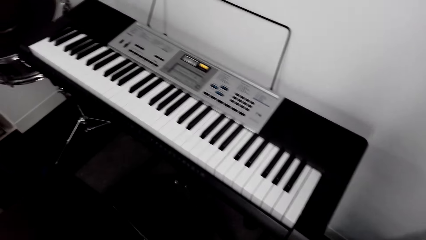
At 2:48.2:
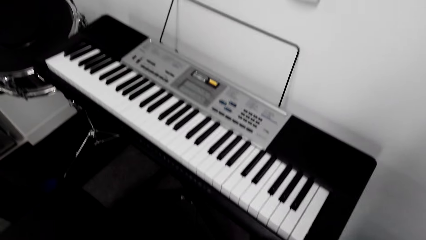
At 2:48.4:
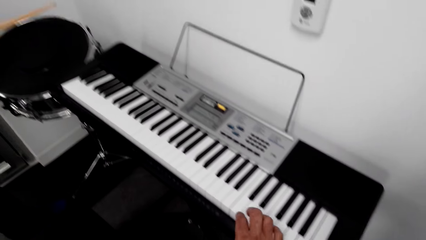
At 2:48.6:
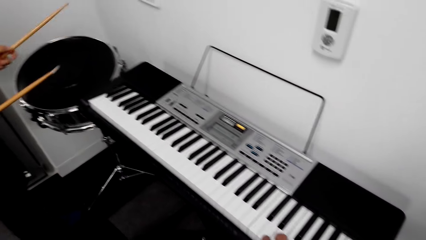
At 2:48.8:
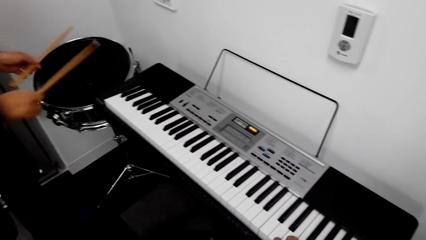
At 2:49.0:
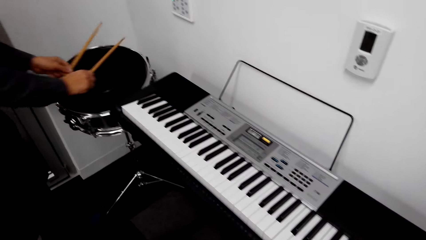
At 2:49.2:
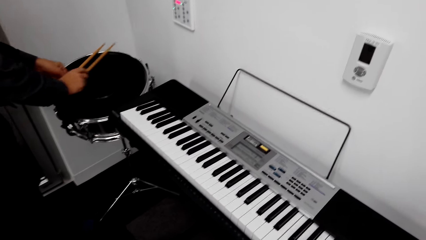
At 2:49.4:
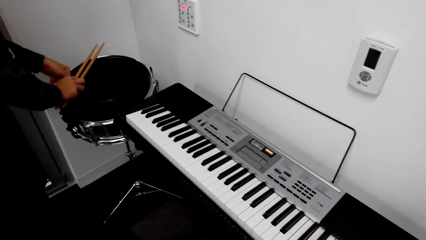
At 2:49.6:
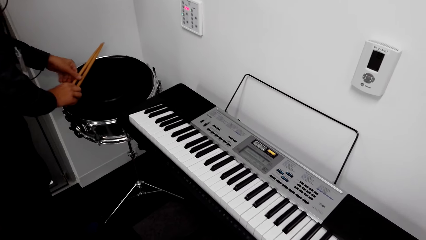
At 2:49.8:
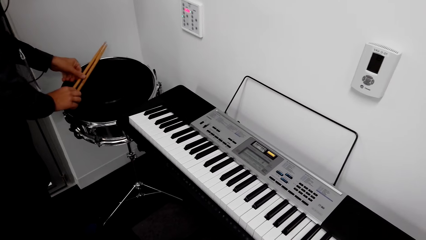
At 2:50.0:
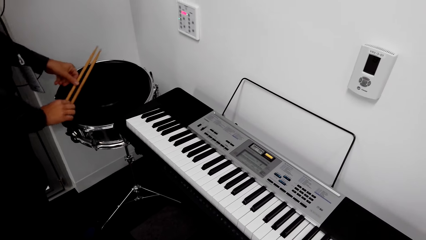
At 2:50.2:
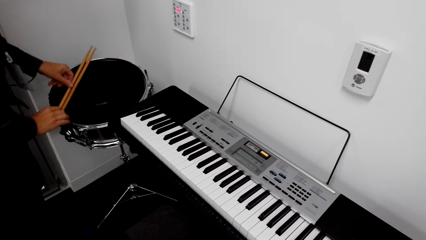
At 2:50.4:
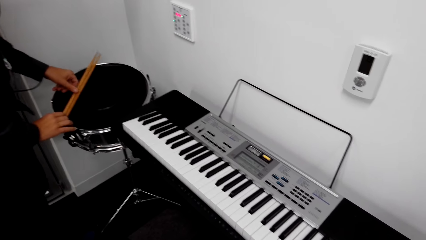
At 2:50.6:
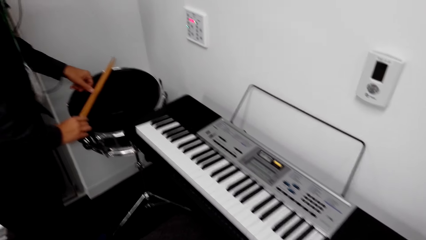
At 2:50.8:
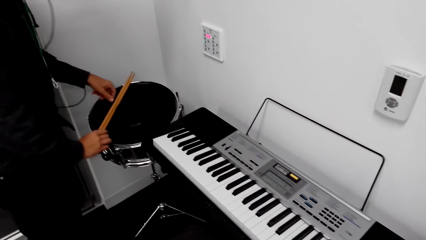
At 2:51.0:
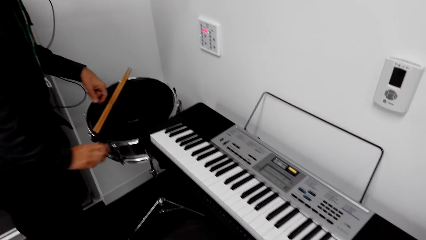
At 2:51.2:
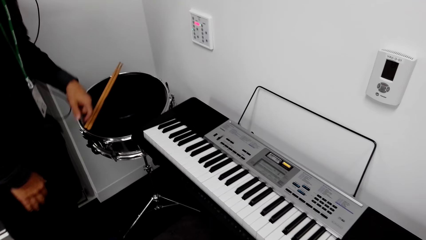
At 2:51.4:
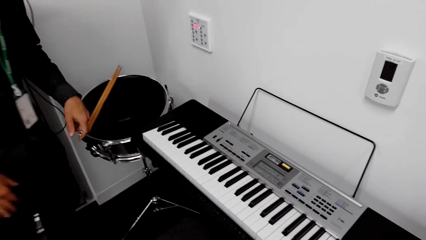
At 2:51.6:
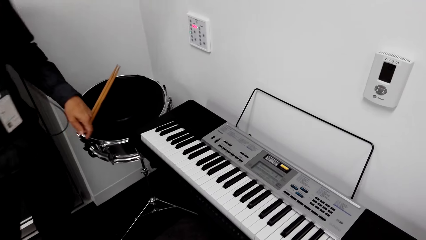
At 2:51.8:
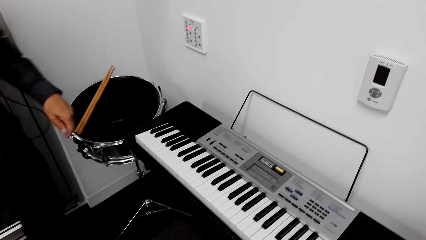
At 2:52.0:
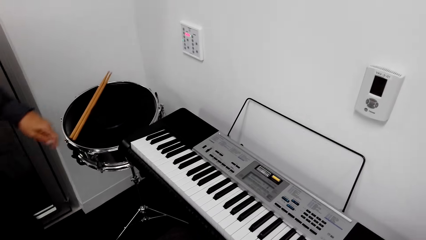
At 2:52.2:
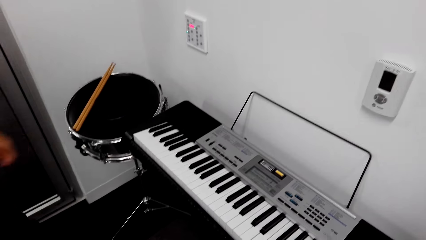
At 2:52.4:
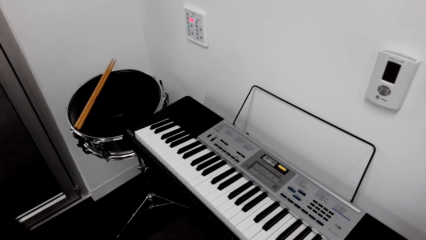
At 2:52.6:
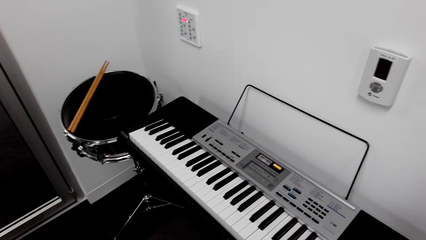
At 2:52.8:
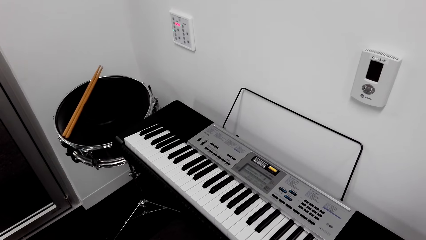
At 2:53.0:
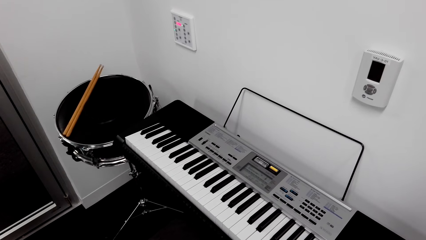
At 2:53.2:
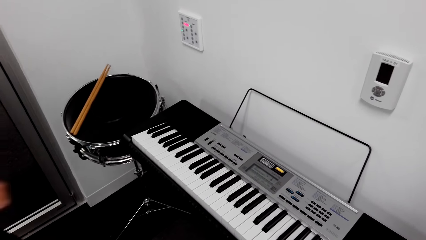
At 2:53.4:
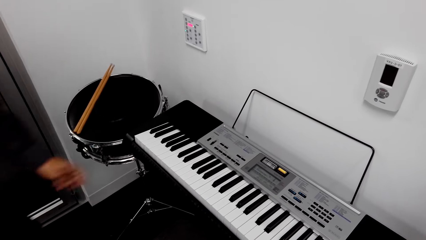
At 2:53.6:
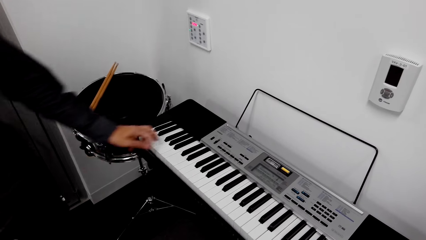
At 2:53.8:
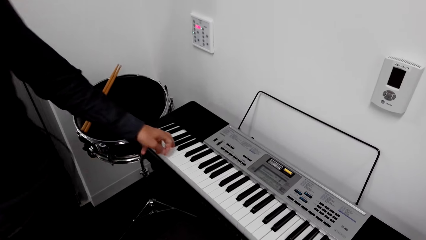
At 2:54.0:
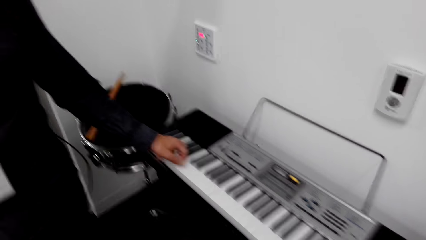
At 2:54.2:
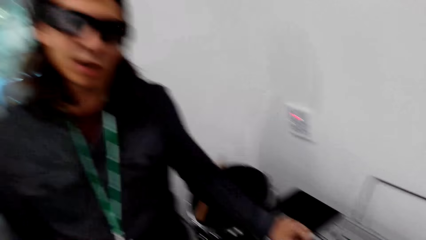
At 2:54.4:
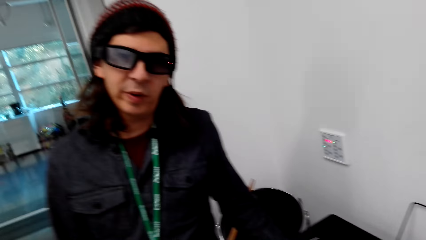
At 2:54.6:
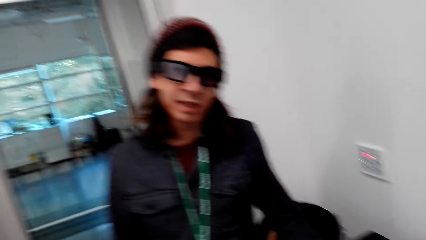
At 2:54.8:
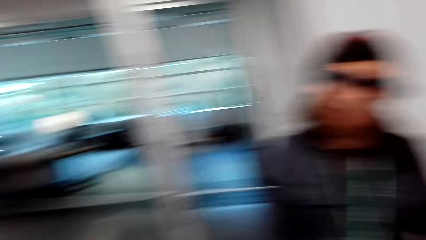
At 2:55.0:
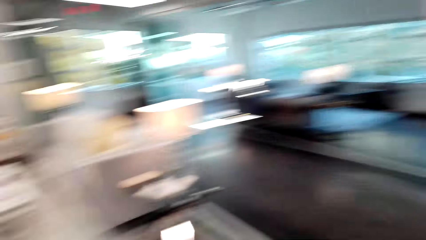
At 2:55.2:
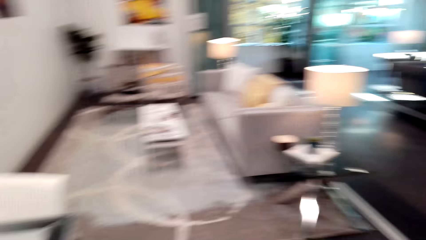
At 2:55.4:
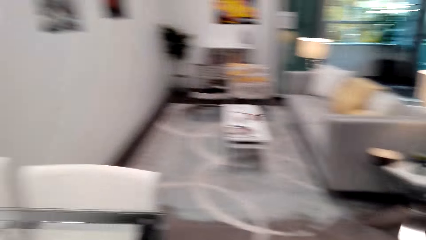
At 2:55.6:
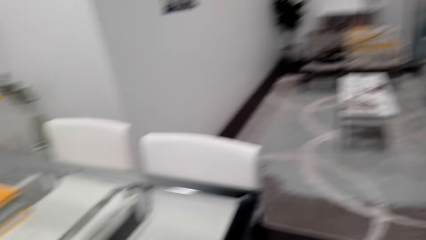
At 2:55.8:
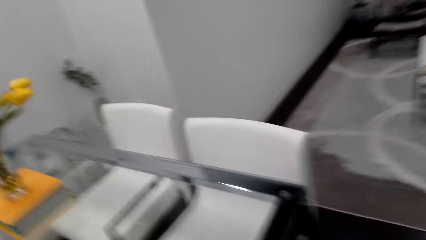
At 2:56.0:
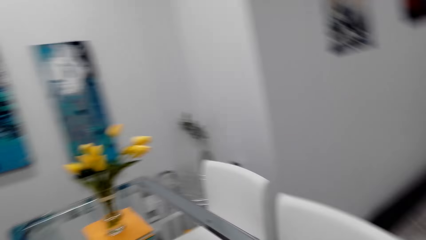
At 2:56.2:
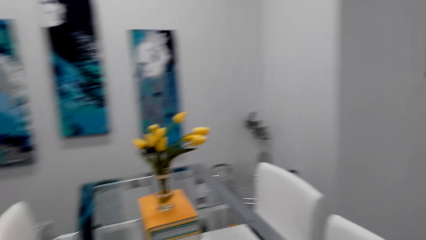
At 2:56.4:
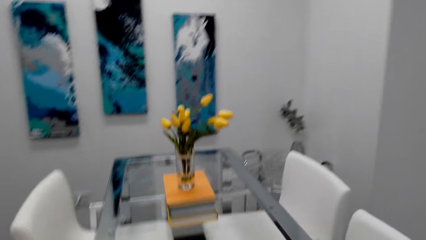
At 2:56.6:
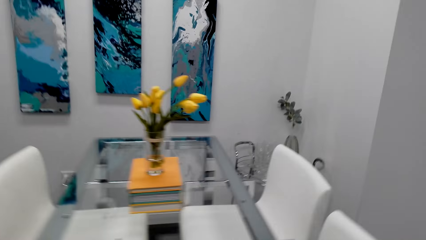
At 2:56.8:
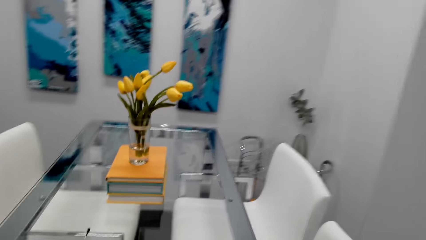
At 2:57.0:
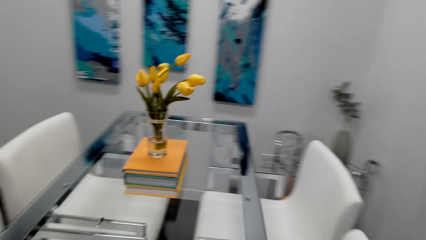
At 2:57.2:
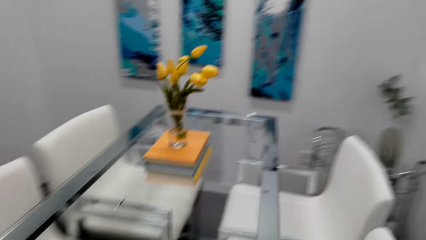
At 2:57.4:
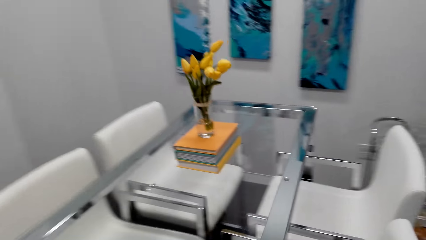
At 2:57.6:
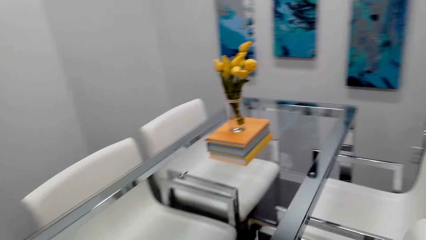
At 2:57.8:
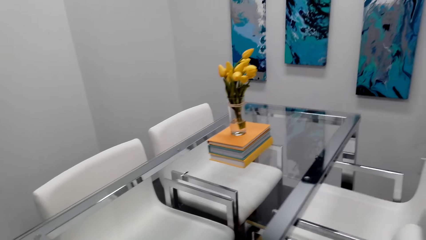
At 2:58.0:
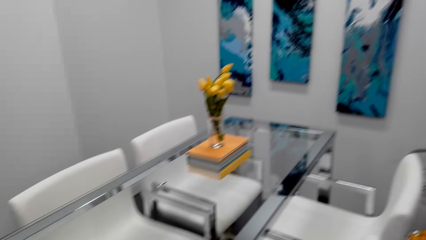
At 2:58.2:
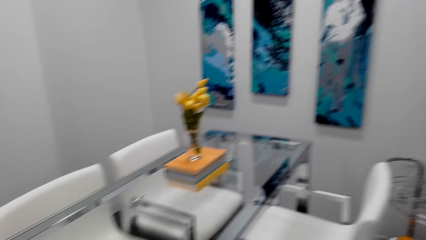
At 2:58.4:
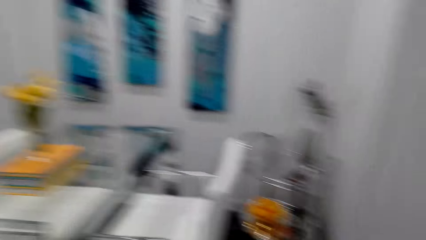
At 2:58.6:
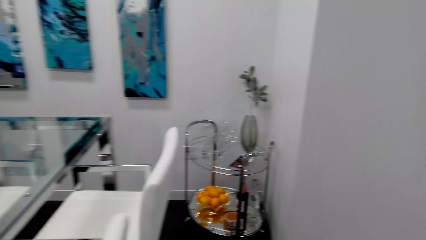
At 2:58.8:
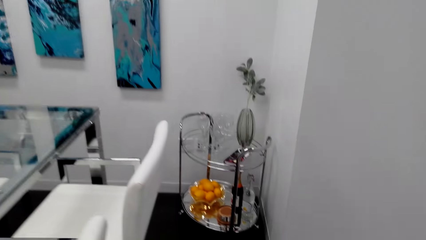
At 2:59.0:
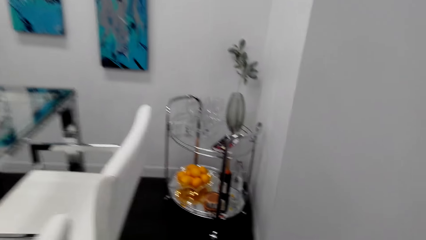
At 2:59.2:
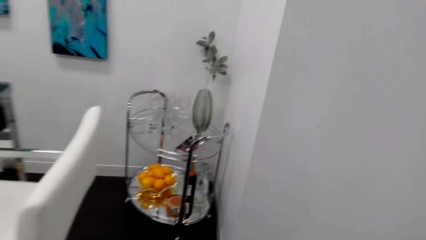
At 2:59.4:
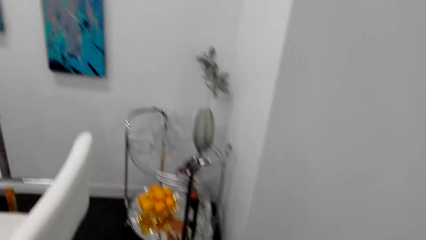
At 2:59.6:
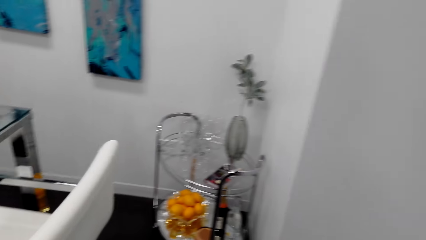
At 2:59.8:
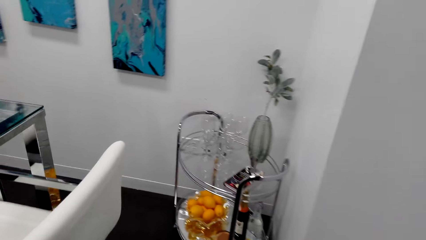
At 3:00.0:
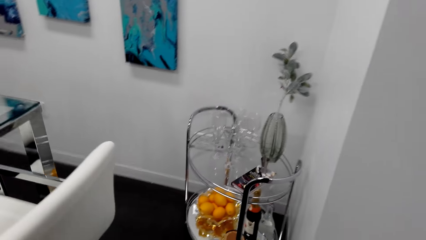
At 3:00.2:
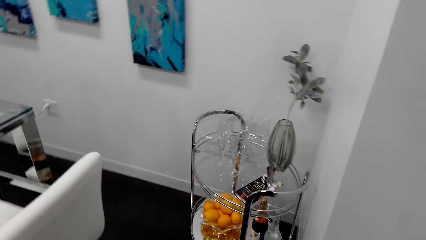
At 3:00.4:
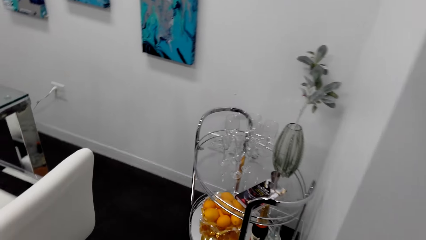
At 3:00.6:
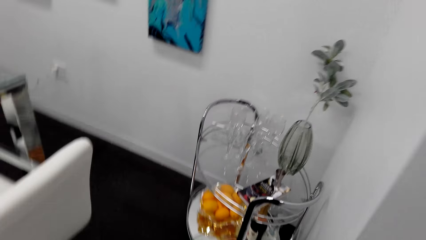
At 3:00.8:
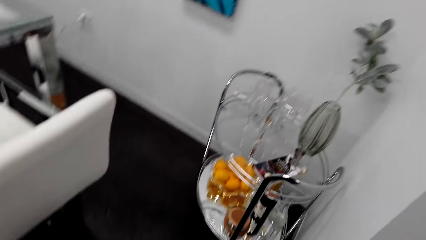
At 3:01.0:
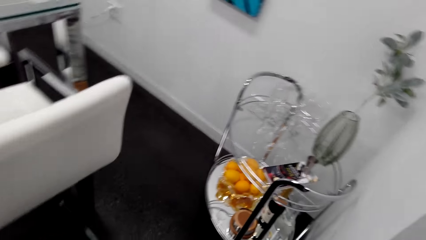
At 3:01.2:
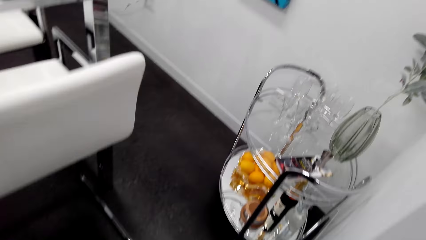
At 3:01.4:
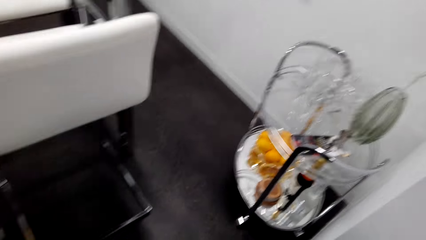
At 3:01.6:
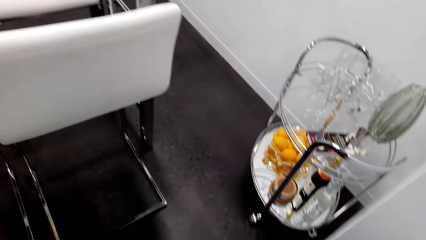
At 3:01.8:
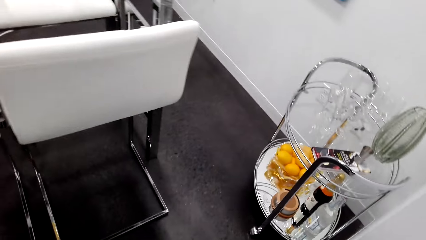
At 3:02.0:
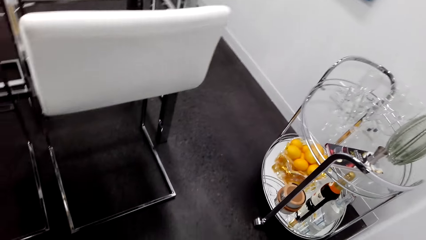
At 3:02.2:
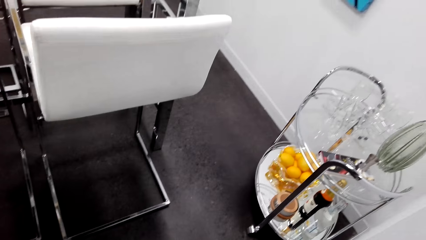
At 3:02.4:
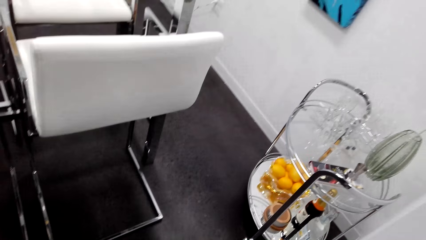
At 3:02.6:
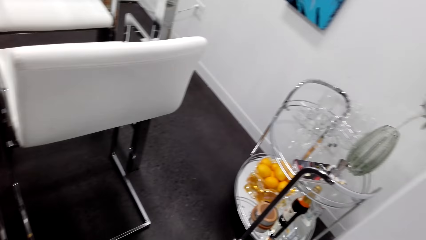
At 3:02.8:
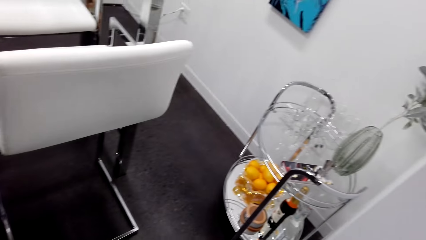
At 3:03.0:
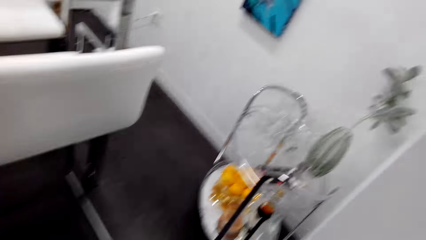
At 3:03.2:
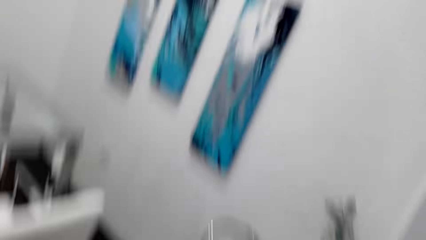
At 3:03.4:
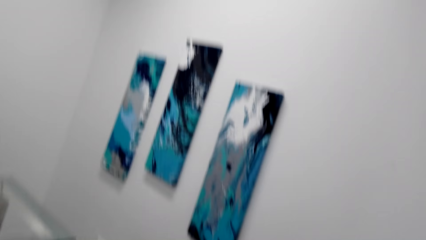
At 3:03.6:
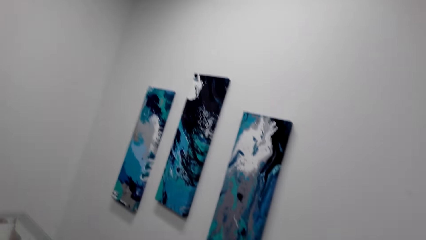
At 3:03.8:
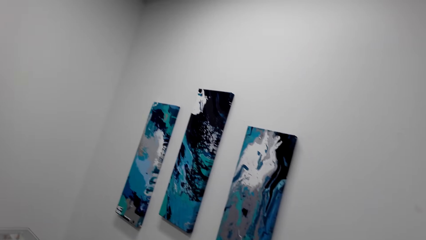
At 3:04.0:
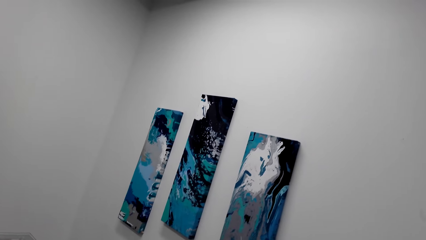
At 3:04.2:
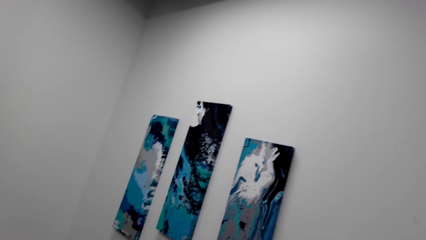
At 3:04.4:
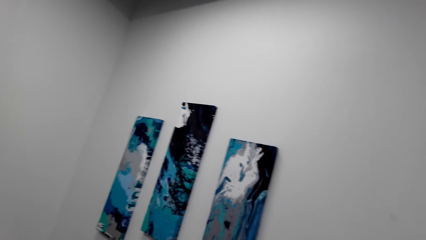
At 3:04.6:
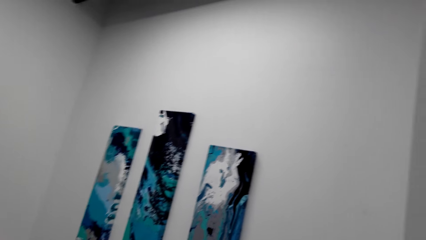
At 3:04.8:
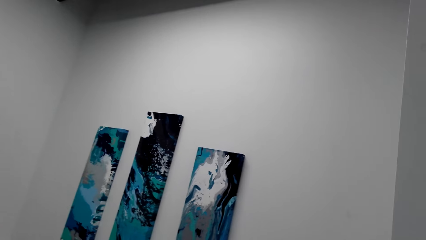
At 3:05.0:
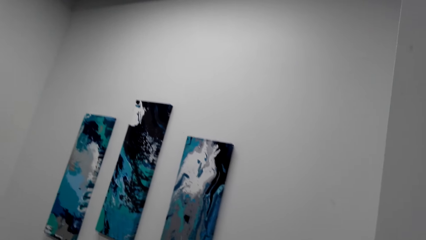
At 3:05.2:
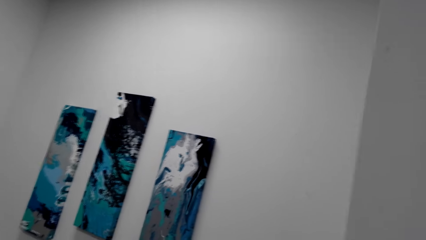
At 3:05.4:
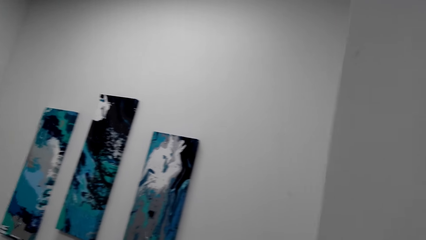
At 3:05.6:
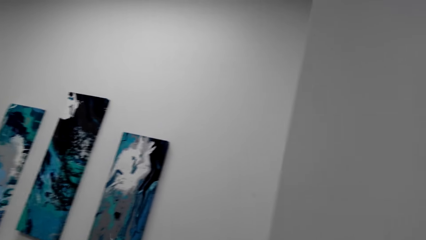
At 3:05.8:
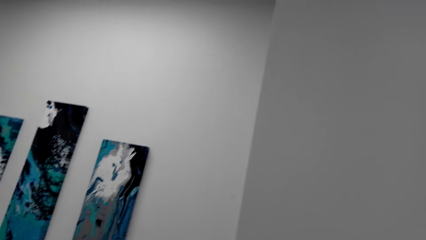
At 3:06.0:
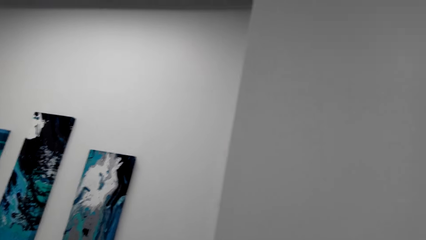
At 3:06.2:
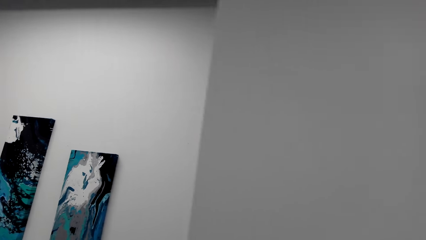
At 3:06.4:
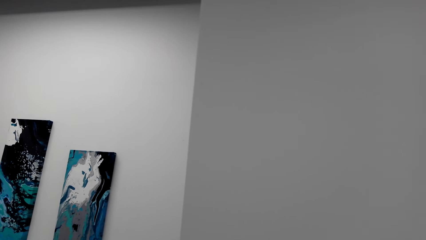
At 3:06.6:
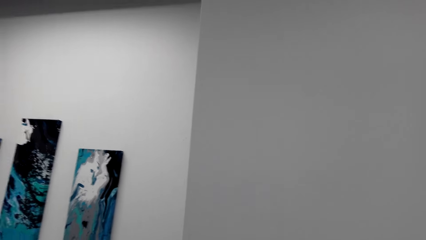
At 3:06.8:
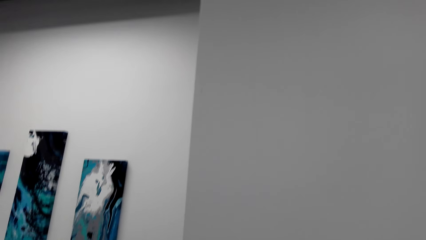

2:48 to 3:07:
A person puts the drum stick down on the drum. The person makes a step. The camera wearer presses a piano. The person plays the piano. Someone moves around the room with the person. The camera wearer walks around. They look around.
